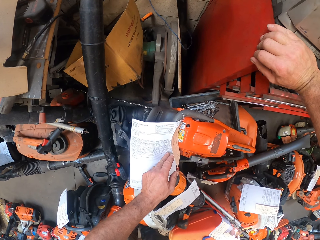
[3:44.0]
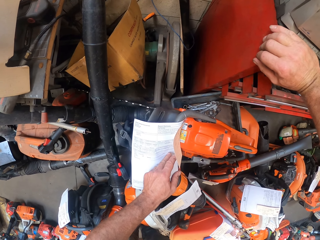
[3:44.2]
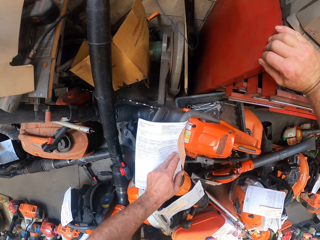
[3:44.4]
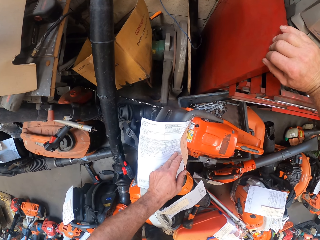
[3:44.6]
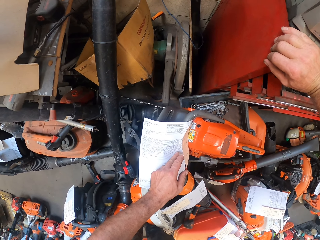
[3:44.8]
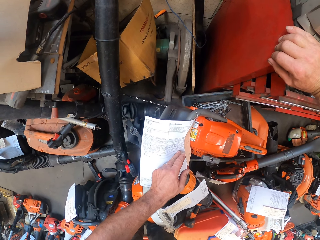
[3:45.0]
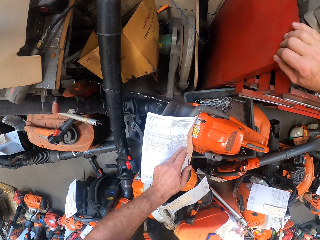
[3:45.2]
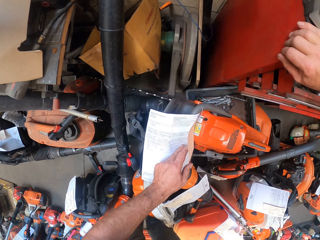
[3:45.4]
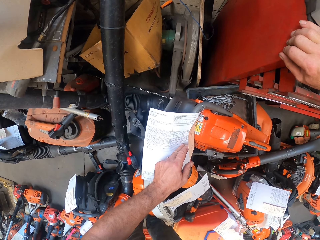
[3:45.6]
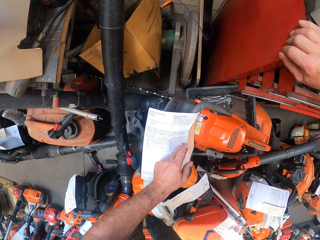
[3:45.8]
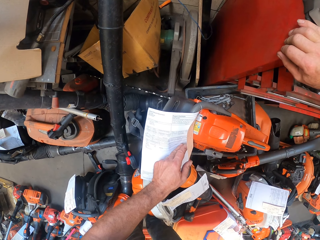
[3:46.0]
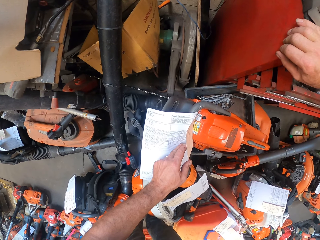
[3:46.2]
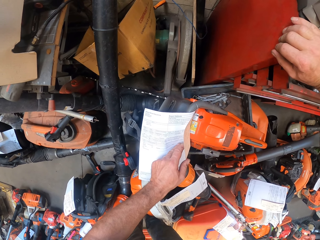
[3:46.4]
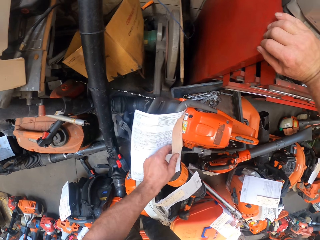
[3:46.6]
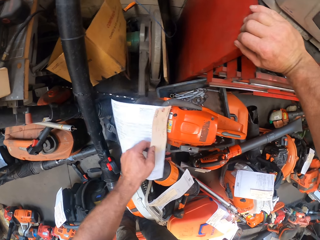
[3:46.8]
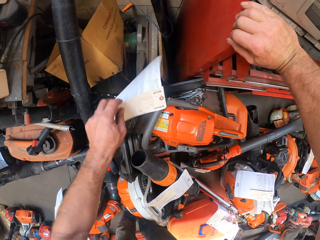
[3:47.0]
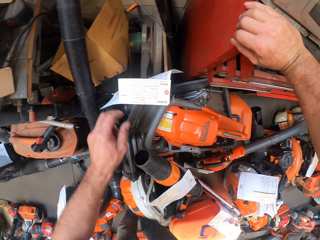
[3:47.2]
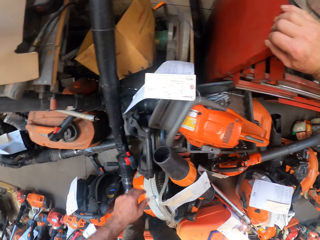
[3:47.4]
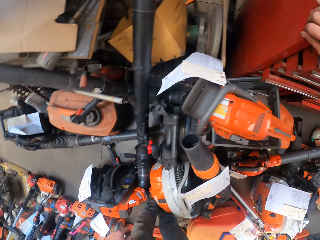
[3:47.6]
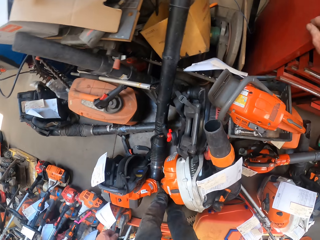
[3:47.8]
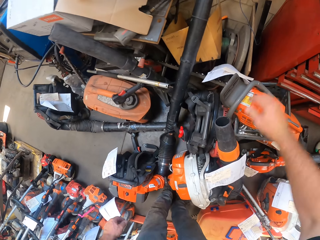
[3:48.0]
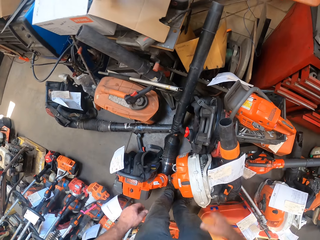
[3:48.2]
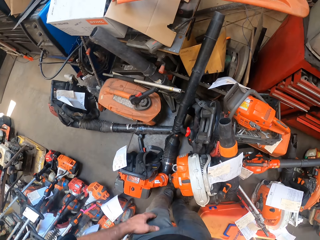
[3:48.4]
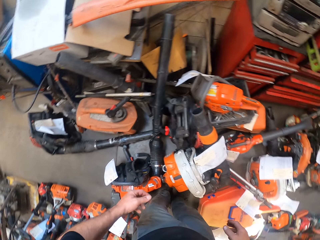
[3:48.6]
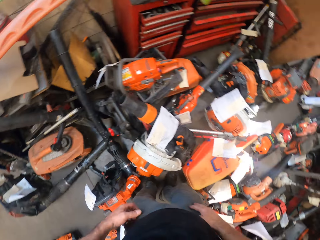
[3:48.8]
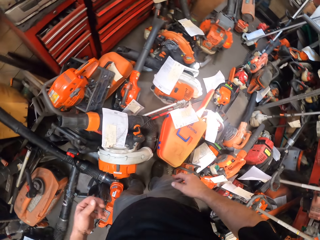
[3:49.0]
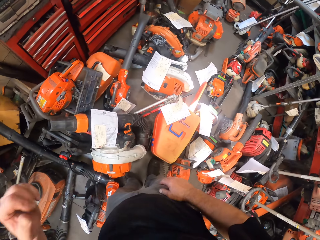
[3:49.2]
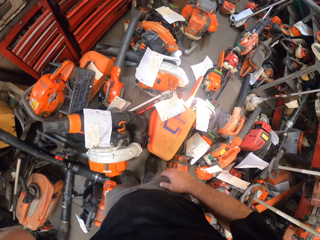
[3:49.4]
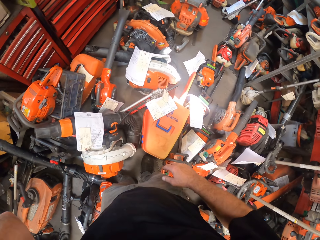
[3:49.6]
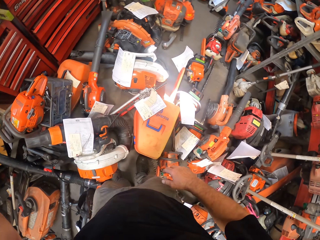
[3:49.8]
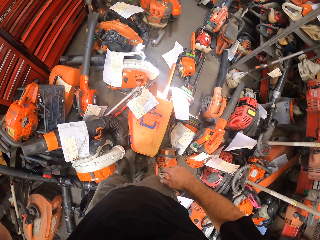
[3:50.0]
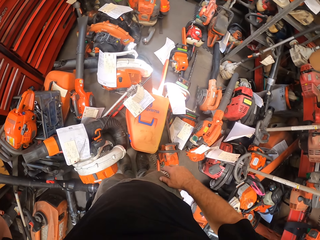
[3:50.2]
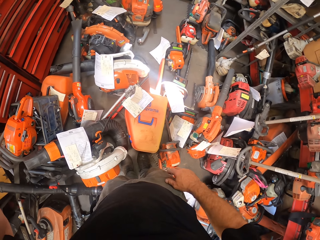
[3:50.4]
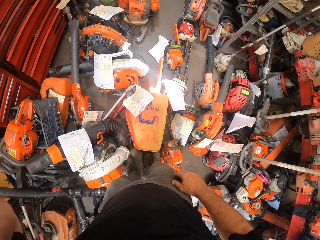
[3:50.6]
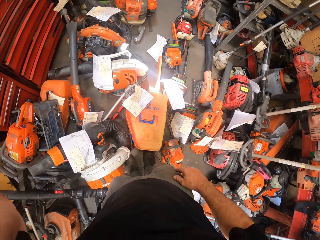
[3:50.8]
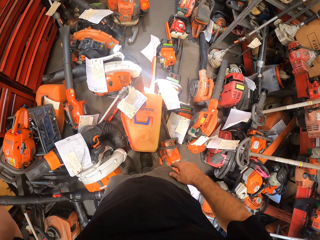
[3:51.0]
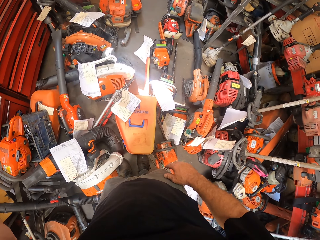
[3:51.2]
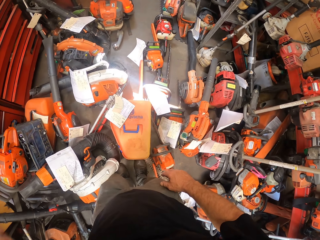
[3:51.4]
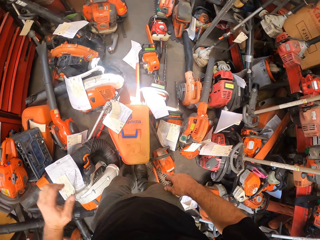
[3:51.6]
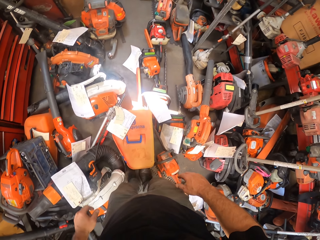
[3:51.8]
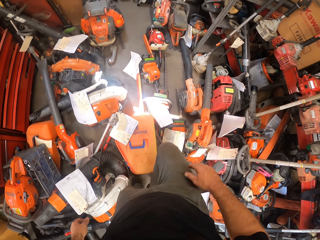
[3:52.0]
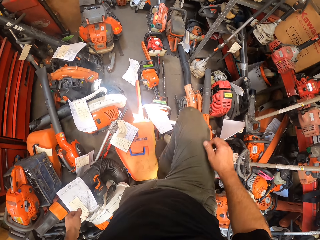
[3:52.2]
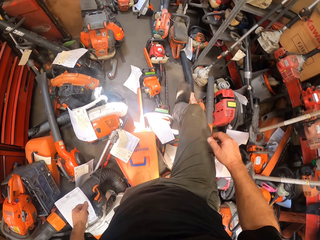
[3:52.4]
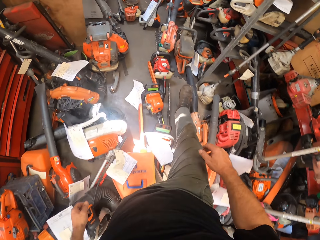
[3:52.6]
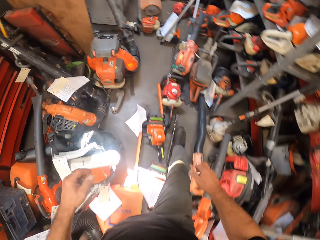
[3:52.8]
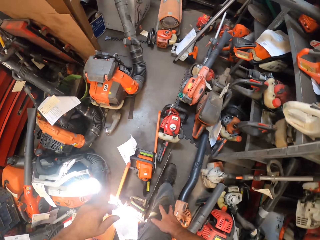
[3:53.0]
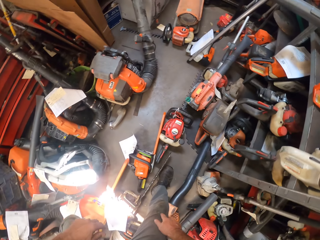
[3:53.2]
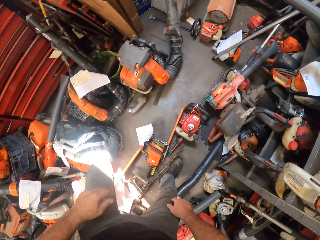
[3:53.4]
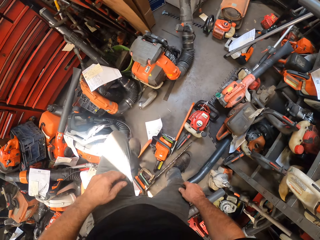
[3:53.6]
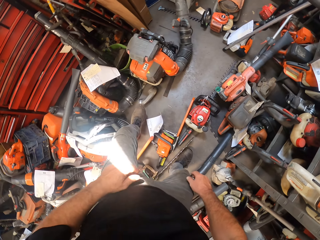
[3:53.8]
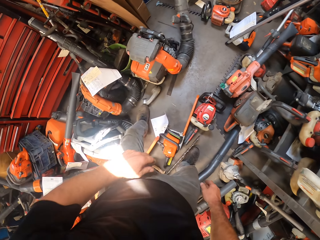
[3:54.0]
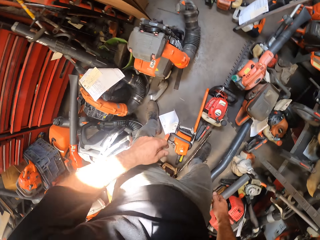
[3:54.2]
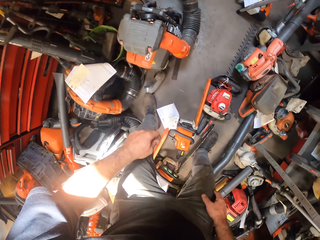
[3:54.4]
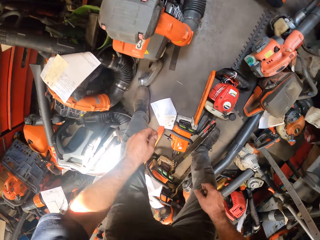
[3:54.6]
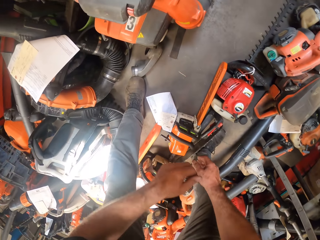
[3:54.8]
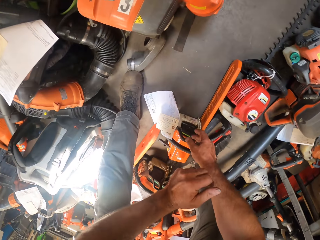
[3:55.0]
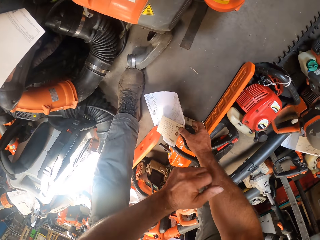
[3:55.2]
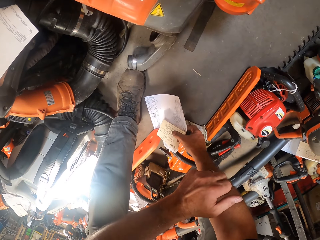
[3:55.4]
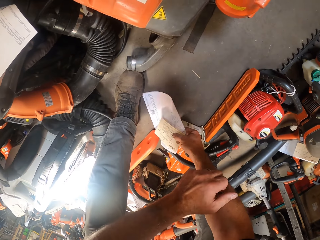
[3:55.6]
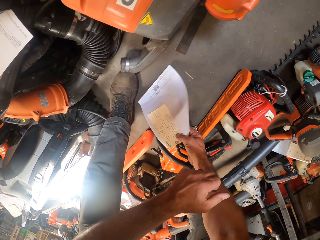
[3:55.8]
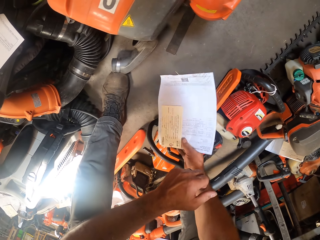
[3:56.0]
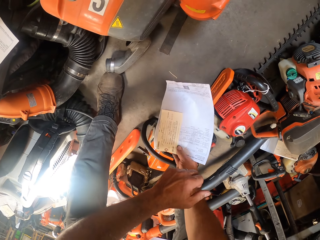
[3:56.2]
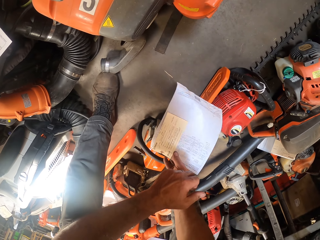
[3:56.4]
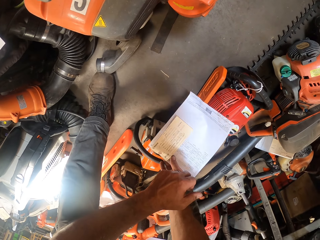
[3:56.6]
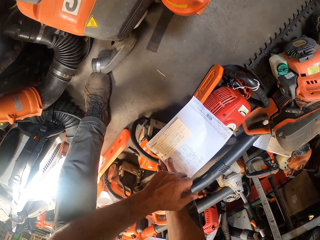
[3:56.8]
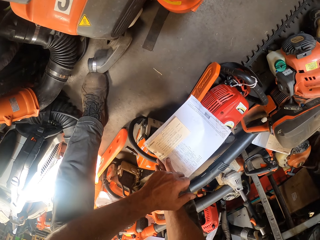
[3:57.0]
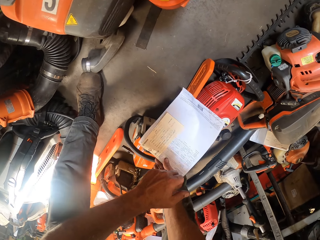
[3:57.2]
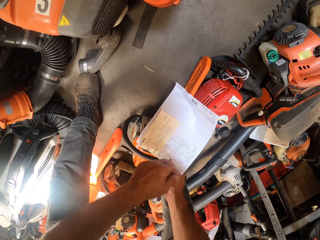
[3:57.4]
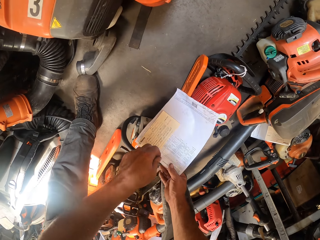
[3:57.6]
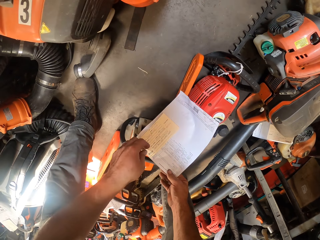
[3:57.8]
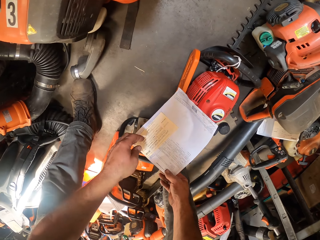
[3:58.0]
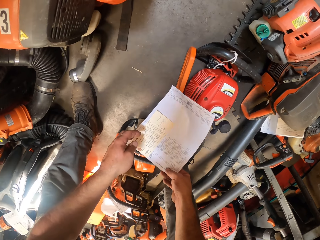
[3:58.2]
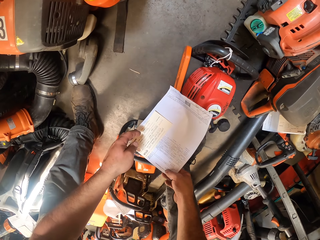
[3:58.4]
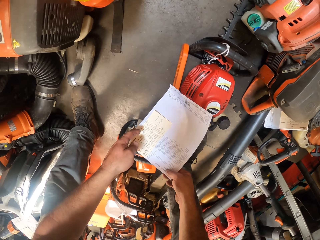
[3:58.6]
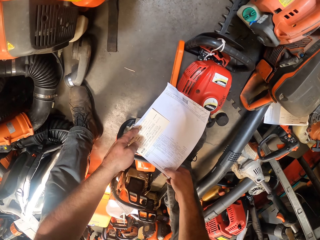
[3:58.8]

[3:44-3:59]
The camera wearer drops back the information tag. He looks around. He raises a hand. He takes a step ahead. He touches a label on a chainsaw on the floor with his right hand.

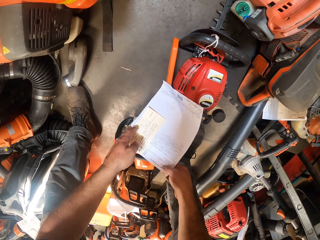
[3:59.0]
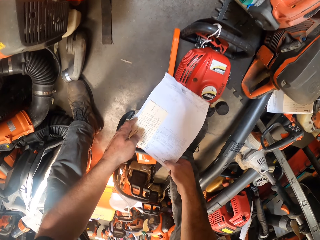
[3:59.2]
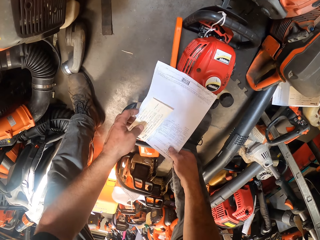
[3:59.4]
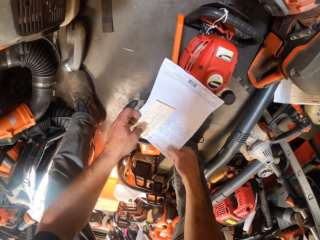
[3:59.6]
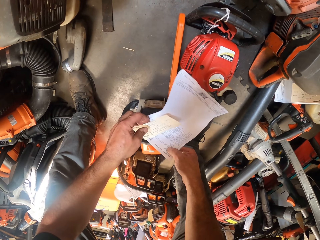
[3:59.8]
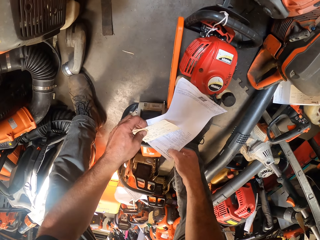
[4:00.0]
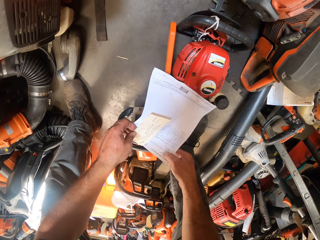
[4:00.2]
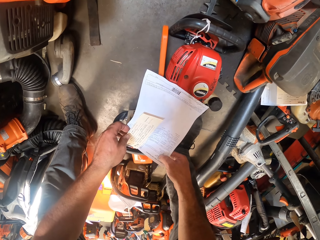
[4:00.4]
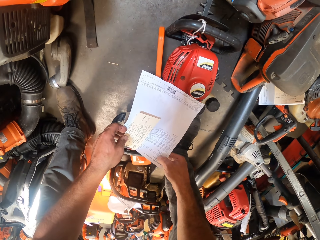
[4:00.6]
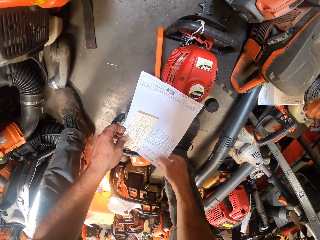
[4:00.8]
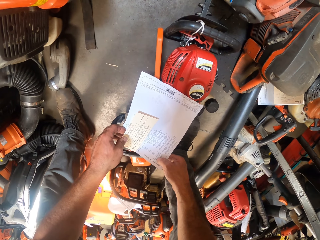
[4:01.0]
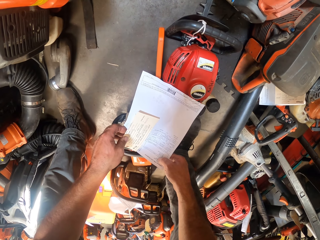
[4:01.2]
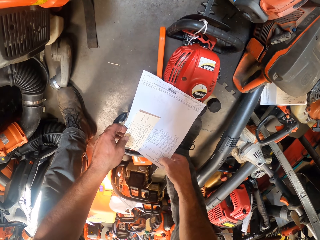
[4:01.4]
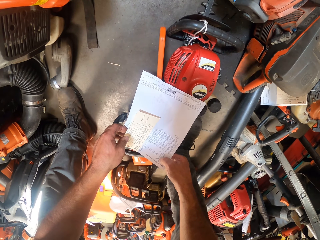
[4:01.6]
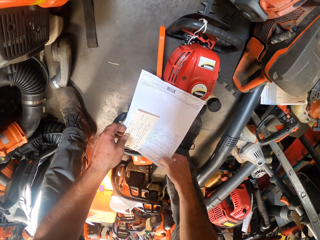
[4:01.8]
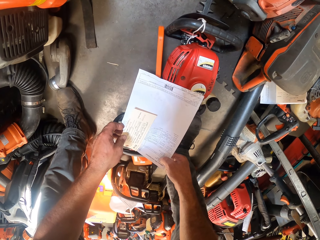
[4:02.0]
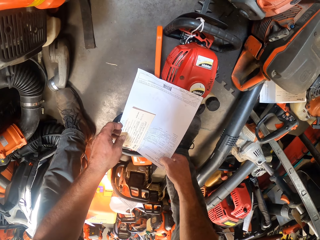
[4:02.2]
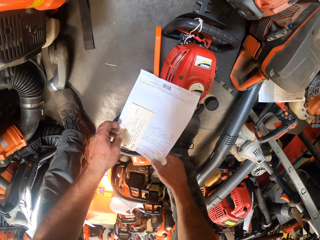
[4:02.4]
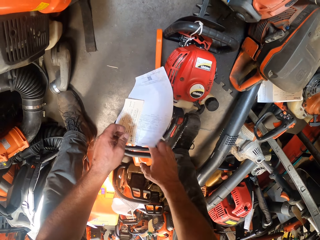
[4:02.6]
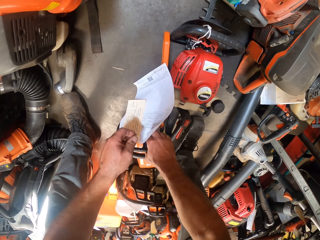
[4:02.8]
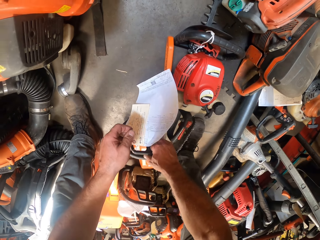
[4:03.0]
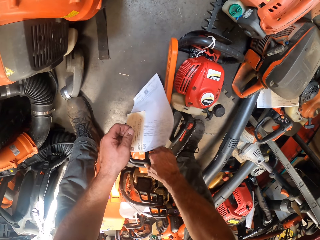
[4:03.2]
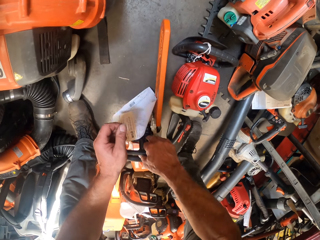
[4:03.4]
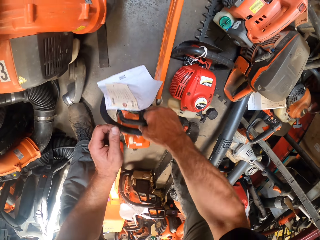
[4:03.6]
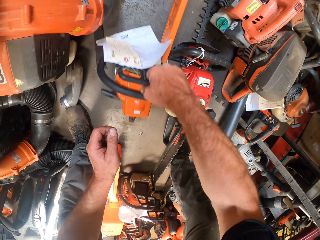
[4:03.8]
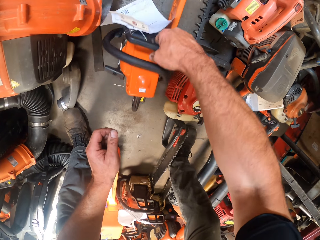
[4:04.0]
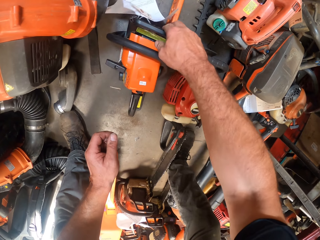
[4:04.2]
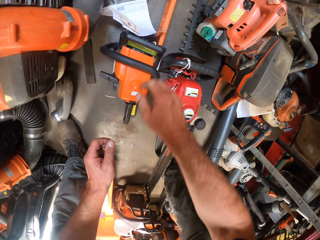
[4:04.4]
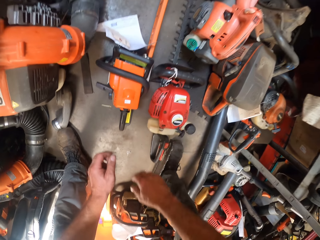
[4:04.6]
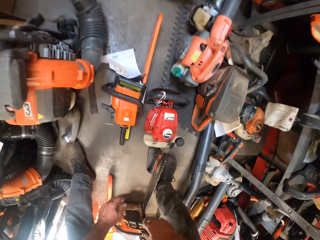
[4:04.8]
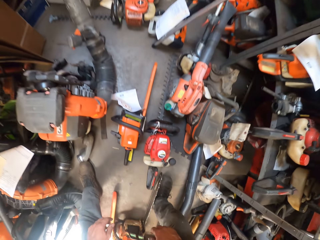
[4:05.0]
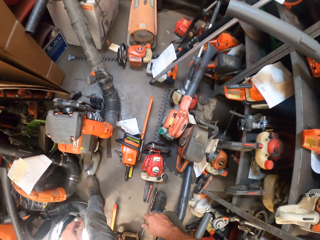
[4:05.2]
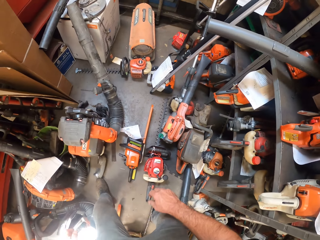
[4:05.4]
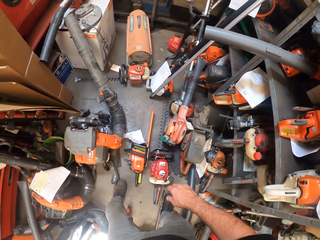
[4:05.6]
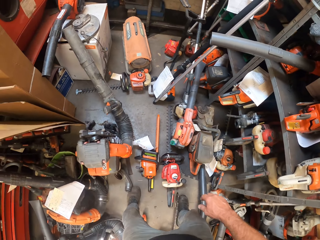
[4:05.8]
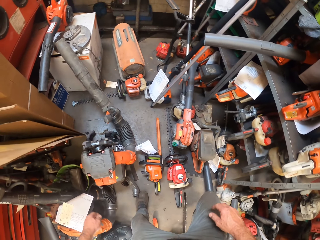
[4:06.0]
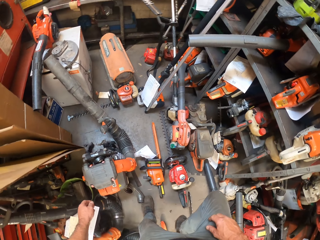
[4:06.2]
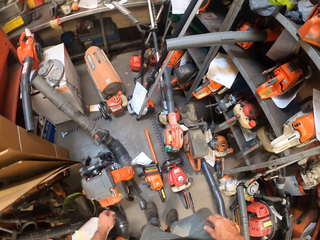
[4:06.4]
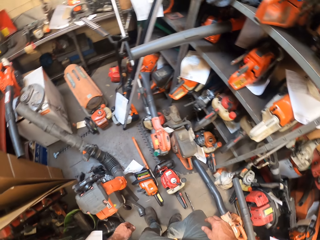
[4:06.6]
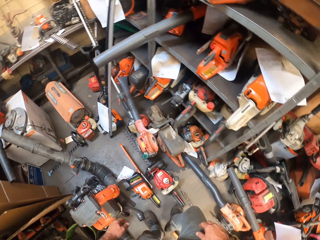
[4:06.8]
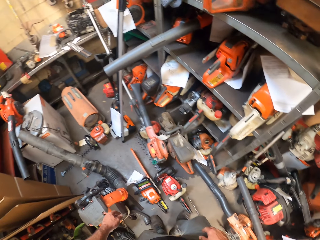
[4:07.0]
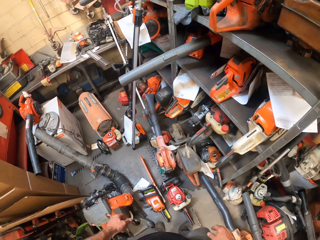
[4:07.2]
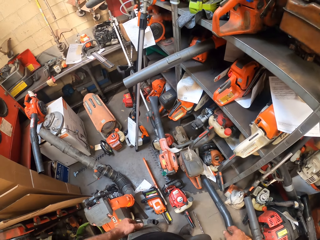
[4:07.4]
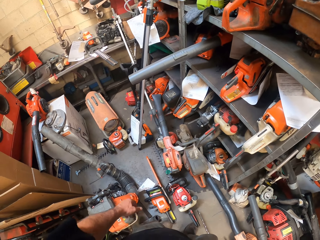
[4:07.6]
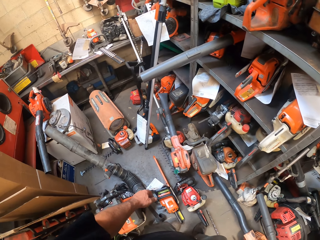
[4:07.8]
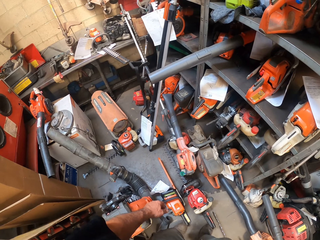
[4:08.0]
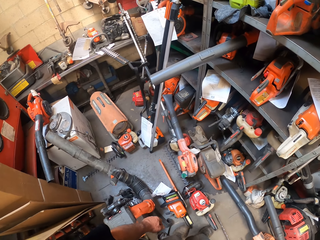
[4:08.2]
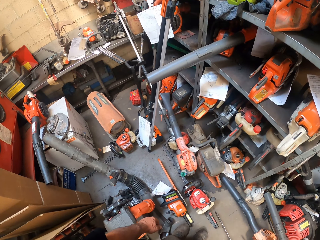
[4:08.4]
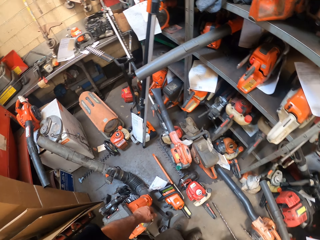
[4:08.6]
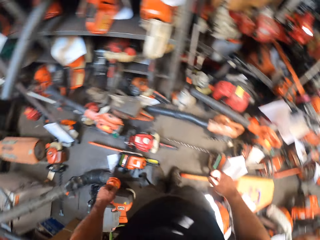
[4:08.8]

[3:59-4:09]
The camera wearer touches the label on the chainsaw on the floor with his left hand. He lifts up the chainsaw. He moves the chainsaw on the floor with his right hand. He drops the chainsaw. He looks around.
